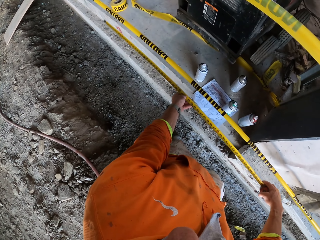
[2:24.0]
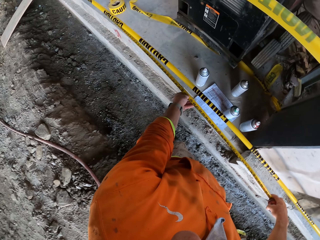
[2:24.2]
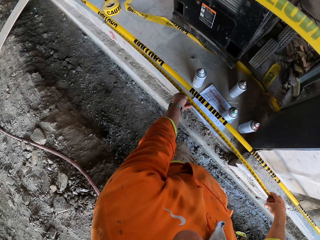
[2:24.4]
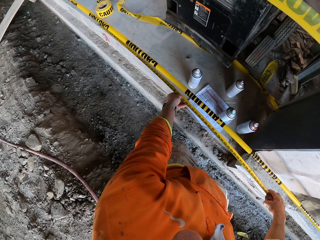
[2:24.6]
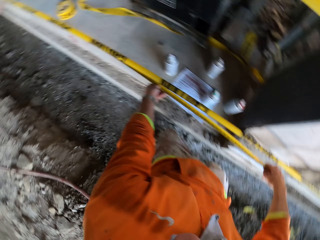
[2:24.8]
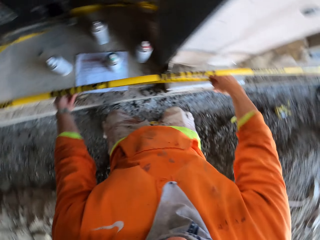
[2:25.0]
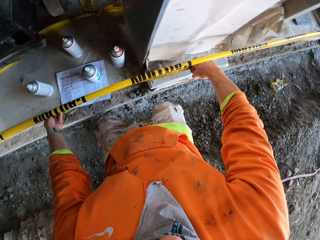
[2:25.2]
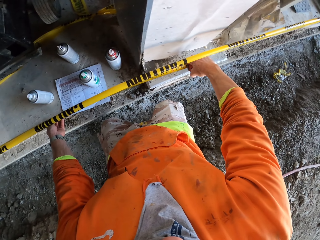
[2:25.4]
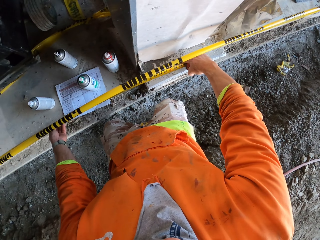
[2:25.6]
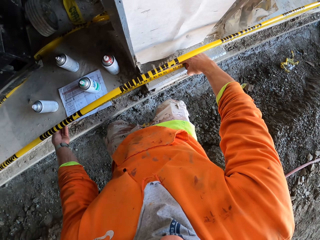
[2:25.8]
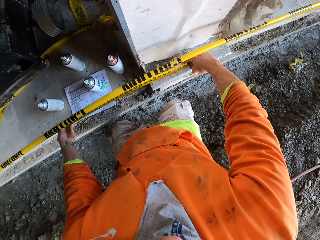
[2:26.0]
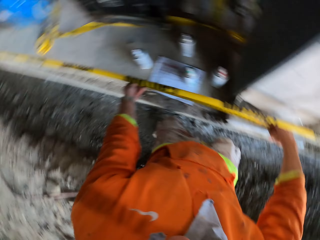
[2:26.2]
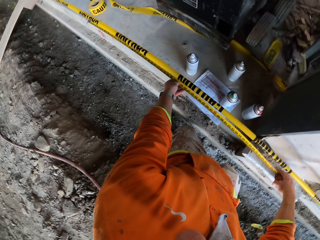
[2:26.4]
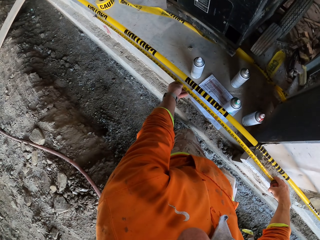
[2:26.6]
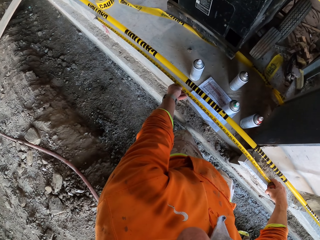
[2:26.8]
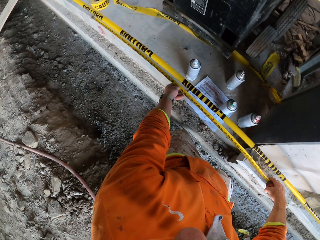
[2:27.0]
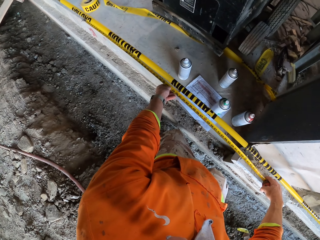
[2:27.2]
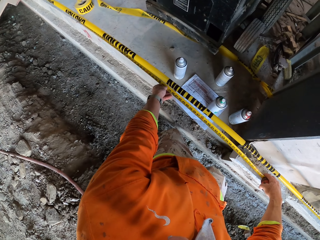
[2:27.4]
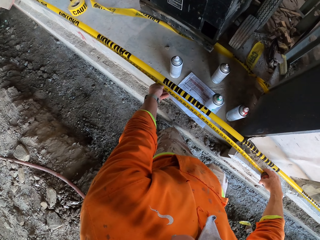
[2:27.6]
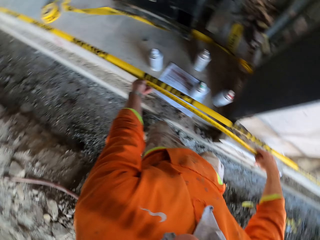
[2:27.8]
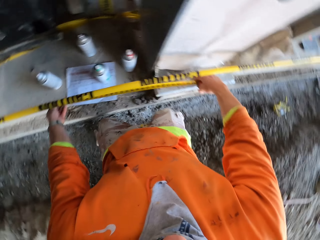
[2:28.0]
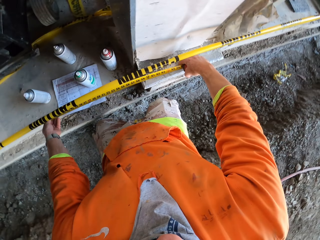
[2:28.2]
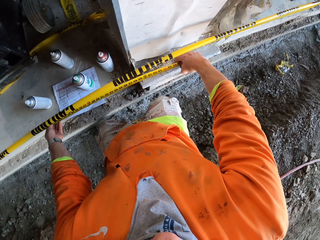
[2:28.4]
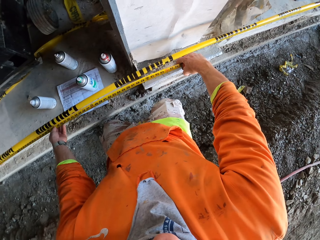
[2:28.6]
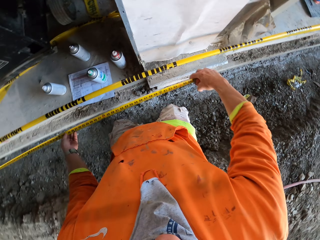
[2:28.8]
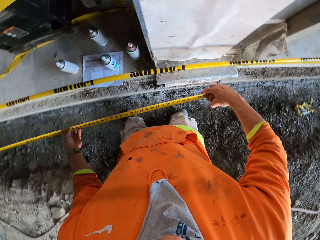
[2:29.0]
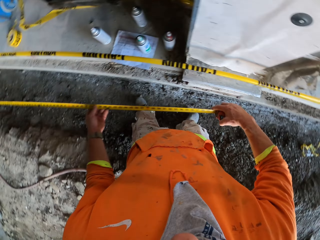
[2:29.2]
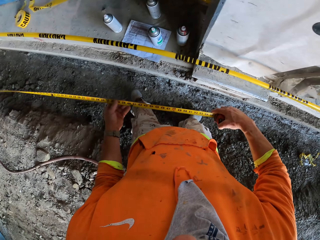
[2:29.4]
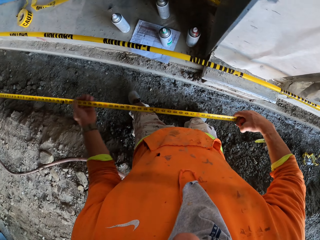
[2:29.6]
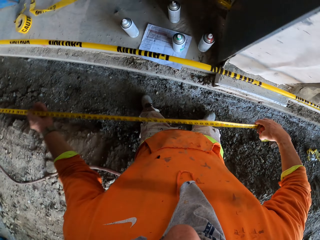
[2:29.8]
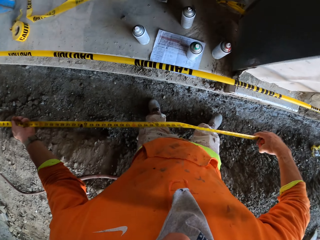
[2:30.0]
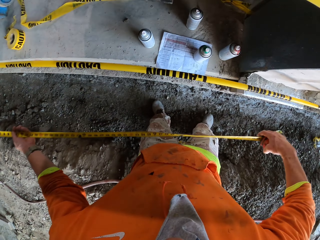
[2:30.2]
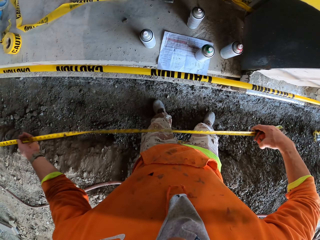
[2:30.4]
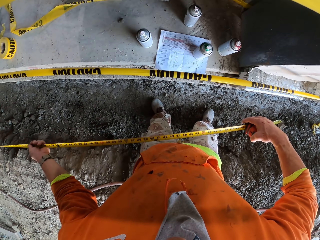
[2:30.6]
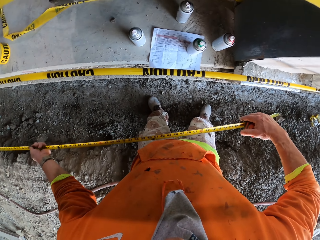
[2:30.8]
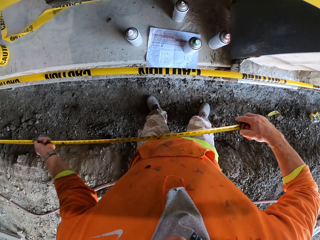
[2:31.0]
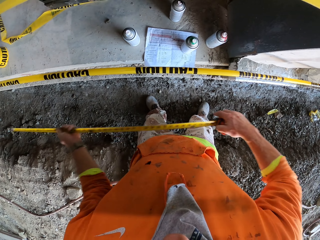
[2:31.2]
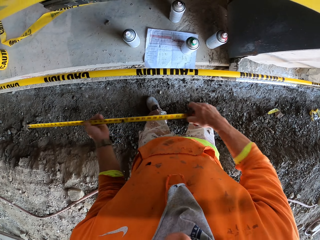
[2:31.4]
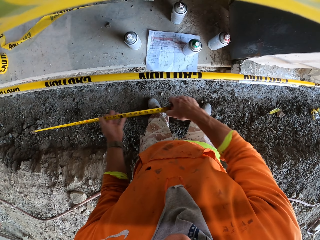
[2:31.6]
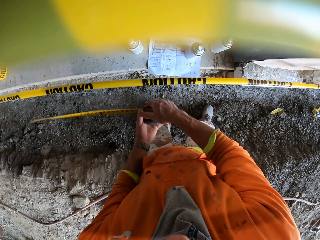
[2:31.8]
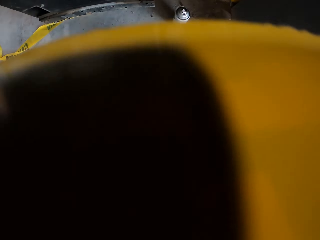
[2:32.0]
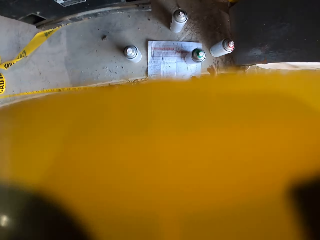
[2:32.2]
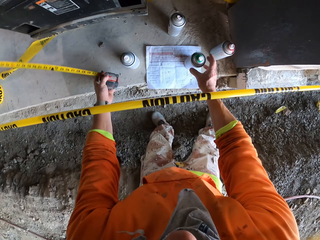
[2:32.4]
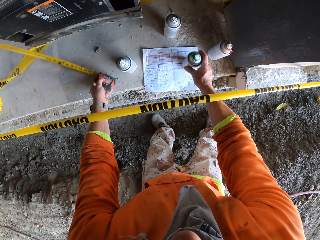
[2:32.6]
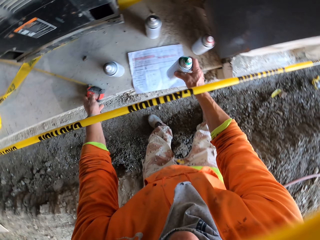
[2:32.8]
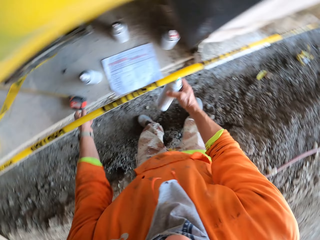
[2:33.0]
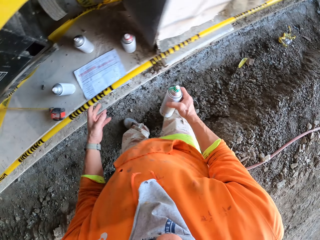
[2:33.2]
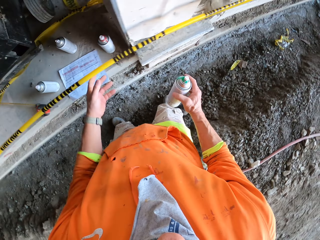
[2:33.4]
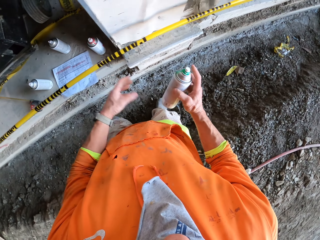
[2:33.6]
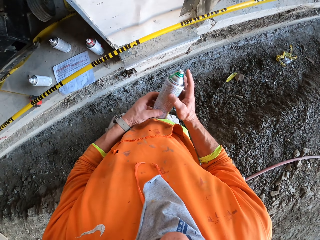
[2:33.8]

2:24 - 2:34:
The camera wearer measures the floor. They fold the measuring tape. They put the measuring tape on the floor. They take a green spraying can.

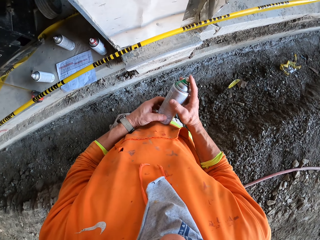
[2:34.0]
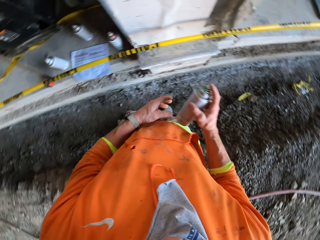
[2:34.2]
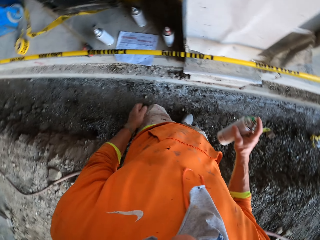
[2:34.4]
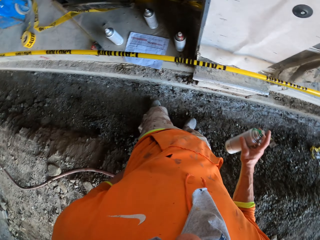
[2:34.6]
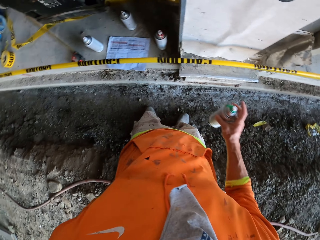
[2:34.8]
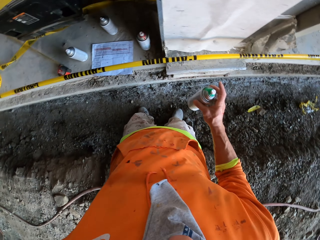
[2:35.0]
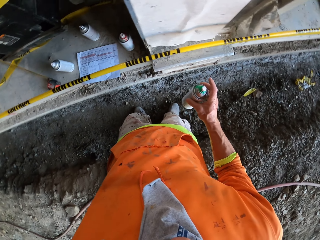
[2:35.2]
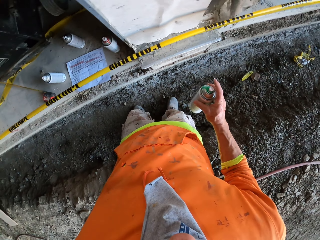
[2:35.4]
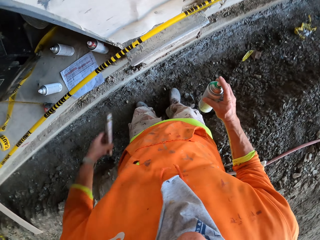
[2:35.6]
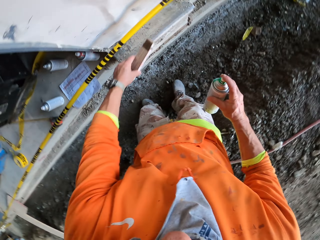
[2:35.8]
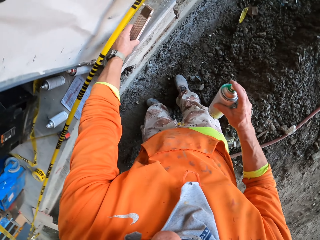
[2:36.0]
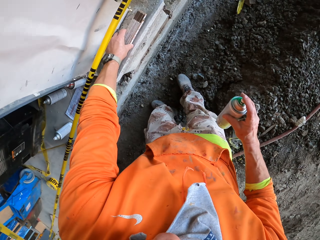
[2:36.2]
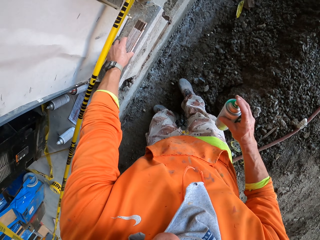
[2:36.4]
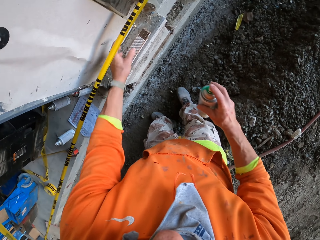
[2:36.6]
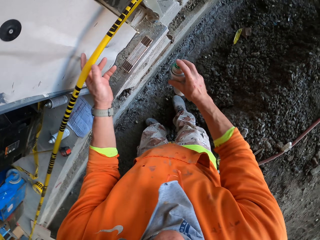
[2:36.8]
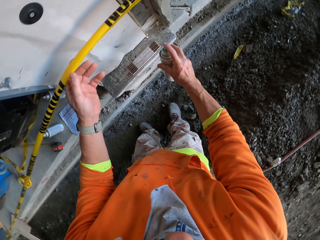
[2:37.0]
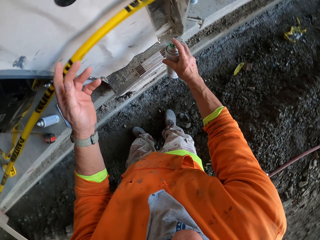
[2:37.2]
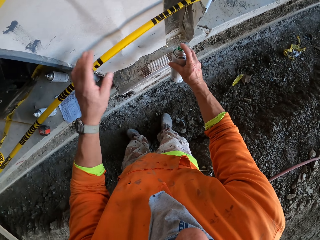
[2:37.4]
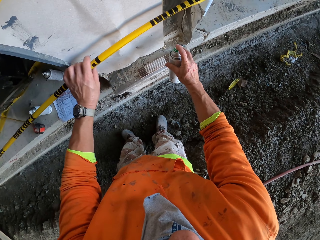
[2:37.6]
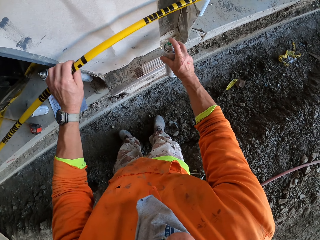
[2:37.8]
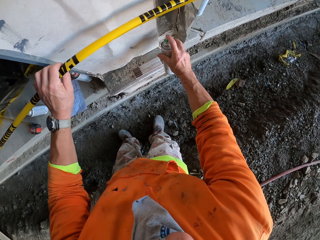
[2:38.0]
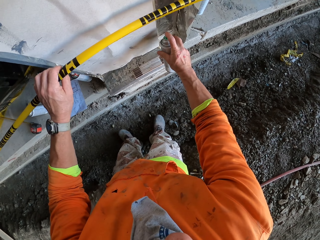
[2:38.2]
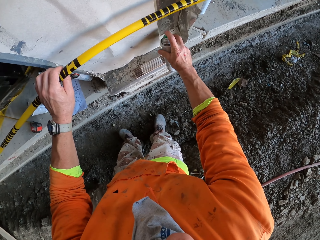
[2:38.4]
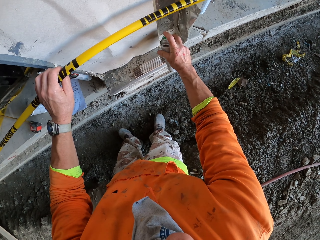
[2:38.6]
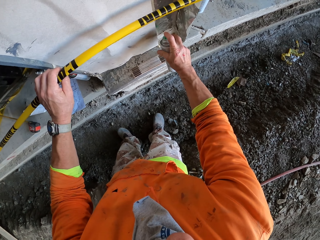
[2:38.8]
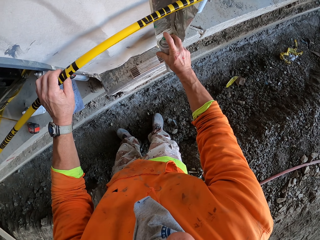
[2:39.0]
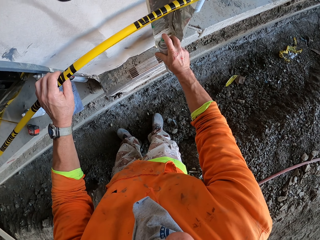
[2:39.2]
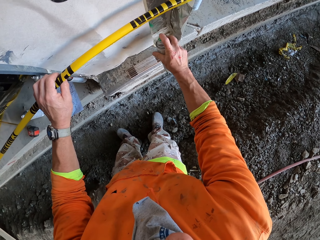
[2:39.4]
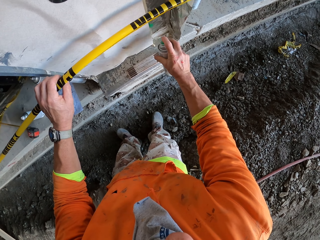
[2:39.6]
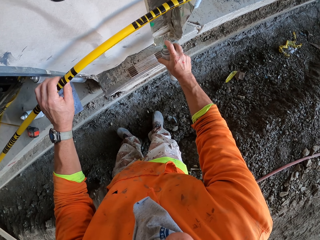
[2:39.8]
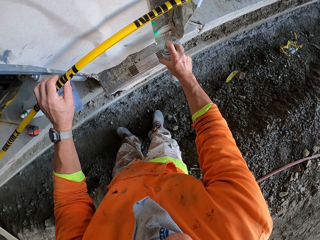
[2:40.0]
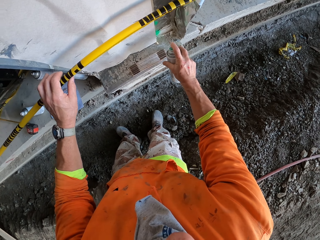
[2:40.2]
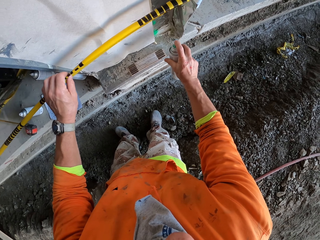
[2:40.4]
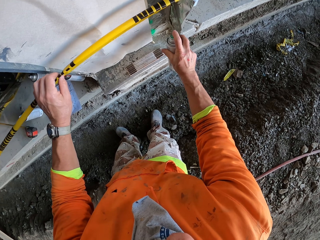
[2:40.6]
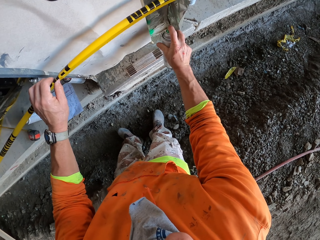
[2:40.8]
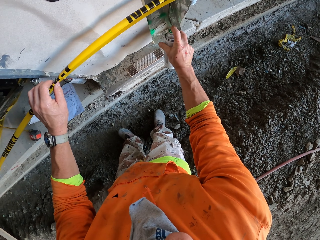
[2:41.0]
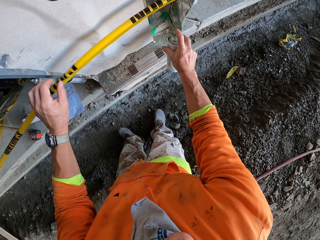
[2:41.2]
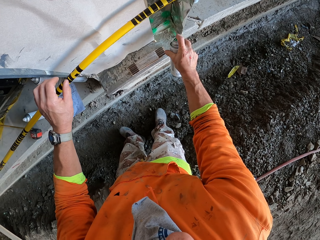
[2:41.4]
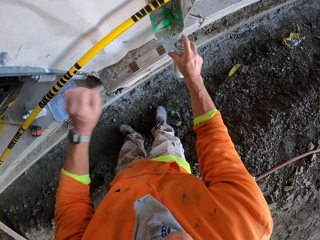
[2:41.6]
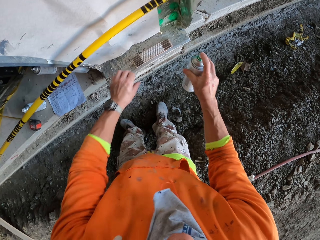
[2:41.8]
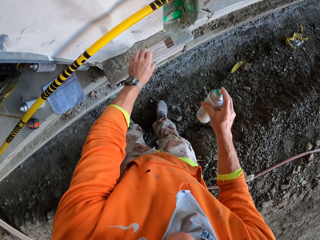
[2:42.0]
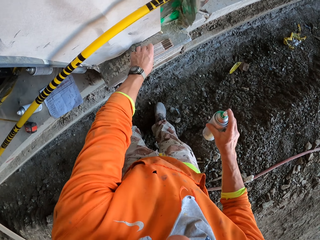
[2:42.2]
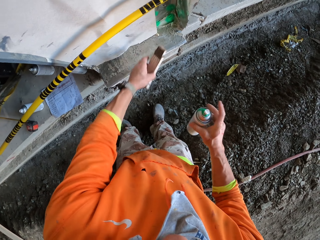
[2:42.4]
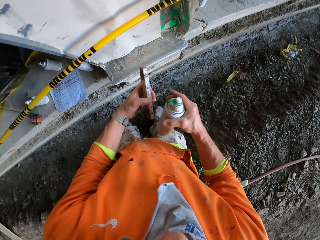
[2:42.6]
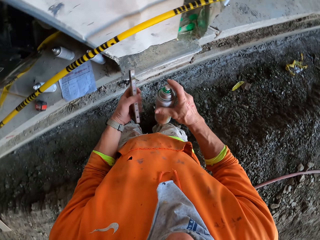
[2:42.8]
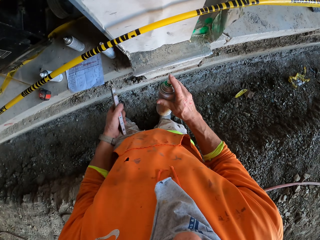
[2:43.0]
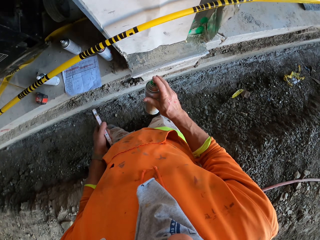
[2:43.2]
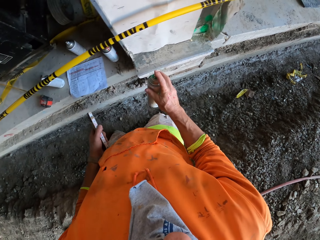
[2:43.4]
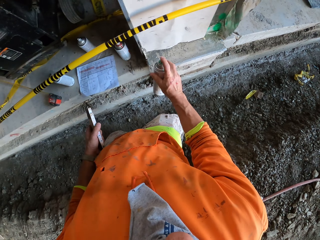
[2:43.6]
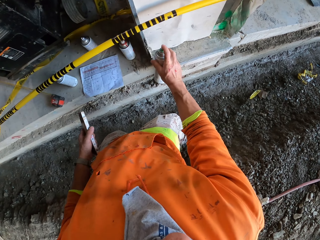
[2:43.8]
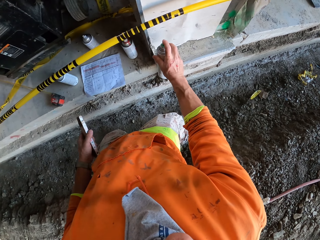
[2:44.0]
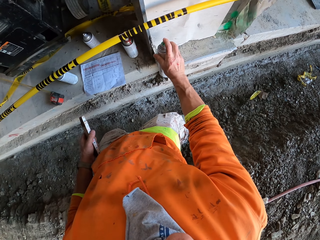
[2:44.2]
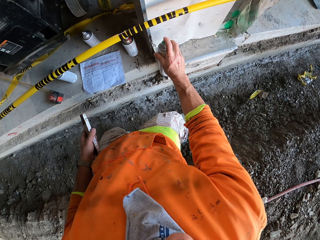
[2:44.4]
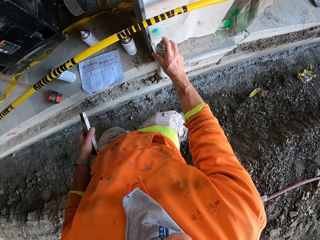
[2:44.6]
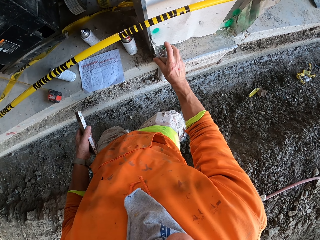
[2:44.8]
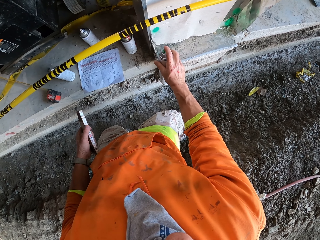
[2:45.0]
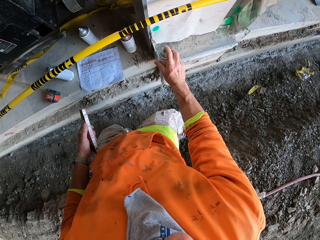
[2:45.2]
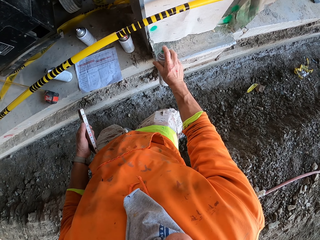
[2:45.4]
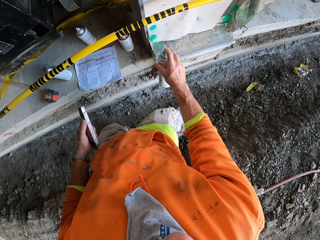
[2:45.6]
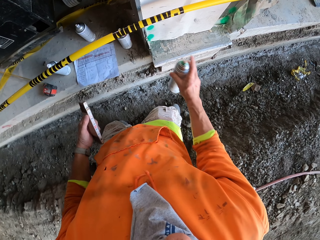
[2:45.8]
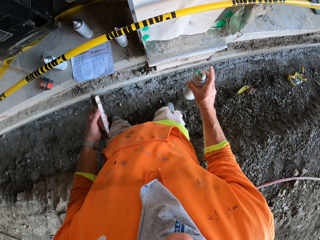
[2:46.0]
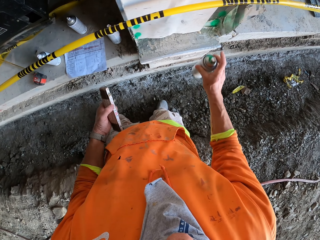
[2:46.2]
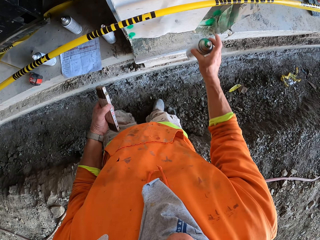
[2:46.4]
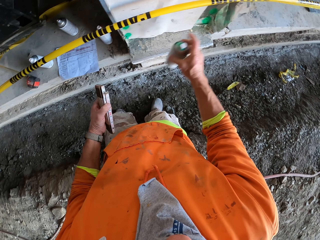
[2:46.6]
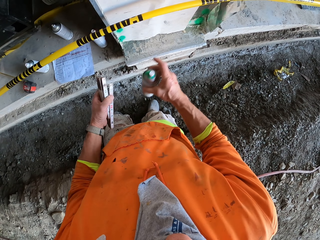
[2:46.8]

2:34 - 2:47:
The camera wearer holds the spraying can on the hands. They pick a wooden tape measure or spirit level from the pocket. They put the spirit level on the wall extension. They push the yellow tape up, move the construction barrier, and spray the wall. They take the spirit level. They spray the wall.
